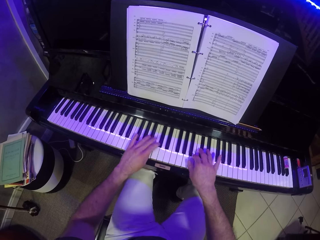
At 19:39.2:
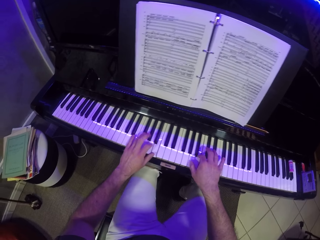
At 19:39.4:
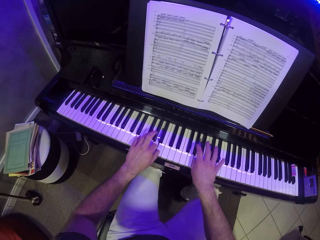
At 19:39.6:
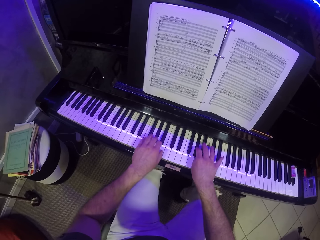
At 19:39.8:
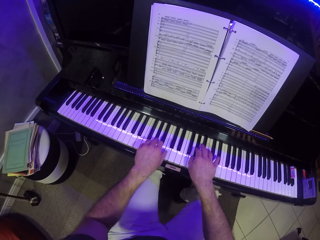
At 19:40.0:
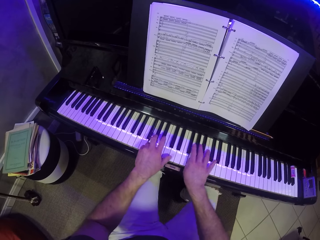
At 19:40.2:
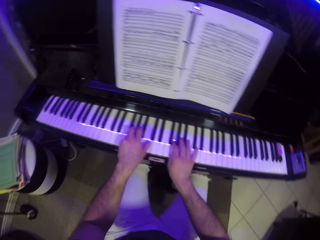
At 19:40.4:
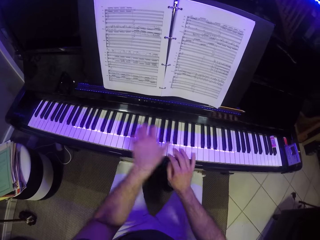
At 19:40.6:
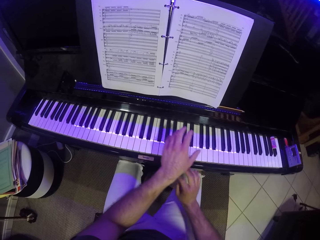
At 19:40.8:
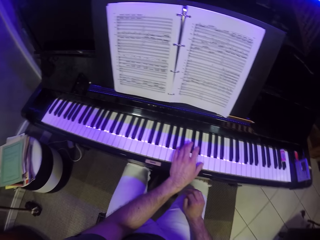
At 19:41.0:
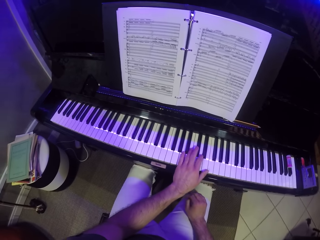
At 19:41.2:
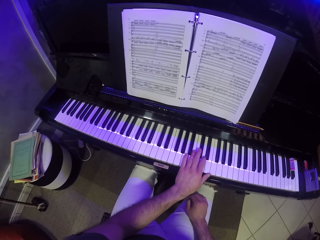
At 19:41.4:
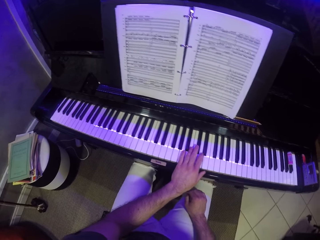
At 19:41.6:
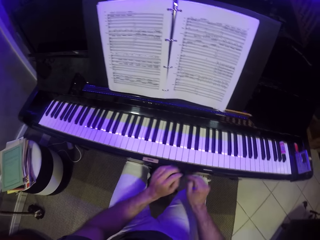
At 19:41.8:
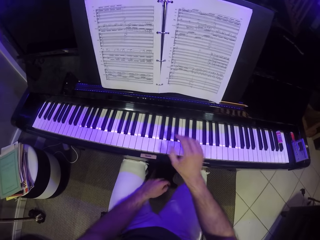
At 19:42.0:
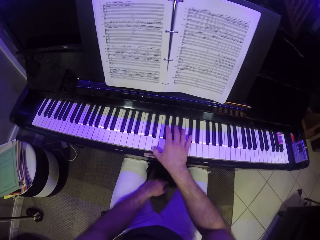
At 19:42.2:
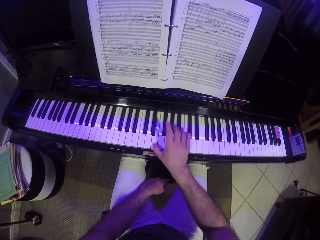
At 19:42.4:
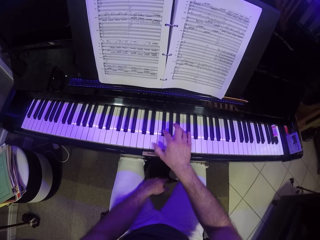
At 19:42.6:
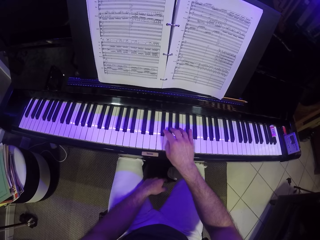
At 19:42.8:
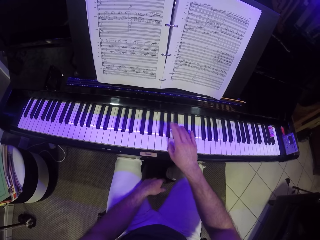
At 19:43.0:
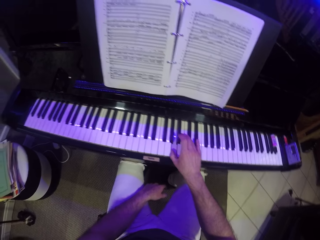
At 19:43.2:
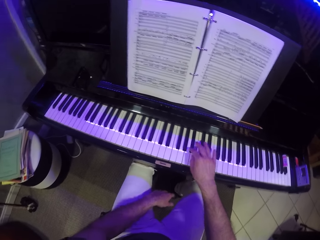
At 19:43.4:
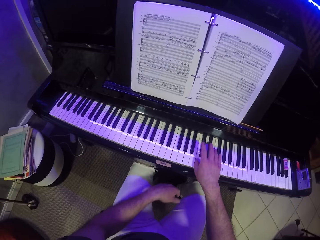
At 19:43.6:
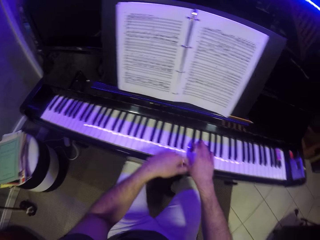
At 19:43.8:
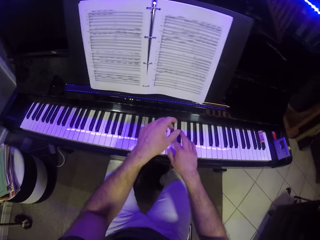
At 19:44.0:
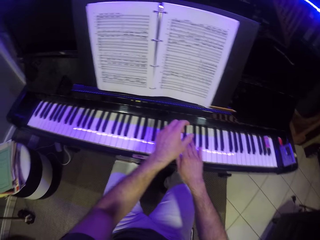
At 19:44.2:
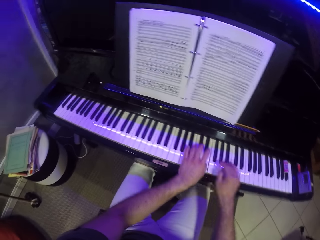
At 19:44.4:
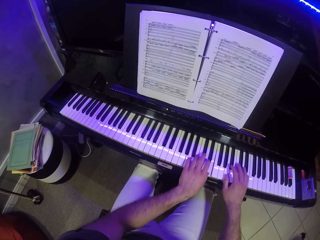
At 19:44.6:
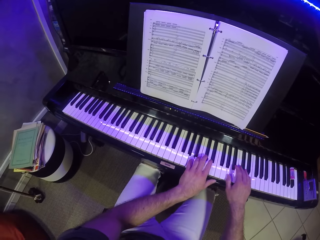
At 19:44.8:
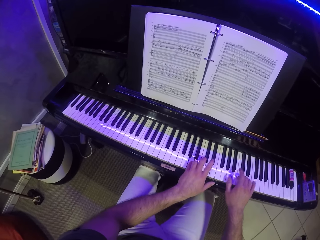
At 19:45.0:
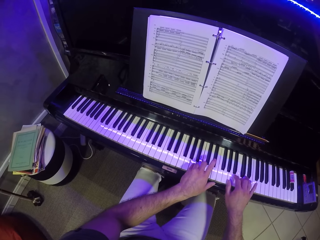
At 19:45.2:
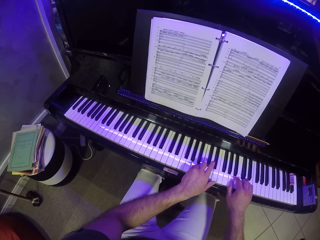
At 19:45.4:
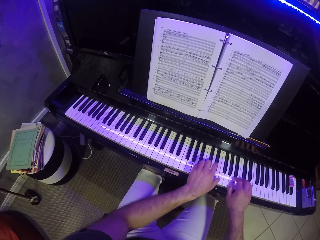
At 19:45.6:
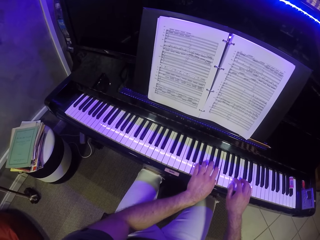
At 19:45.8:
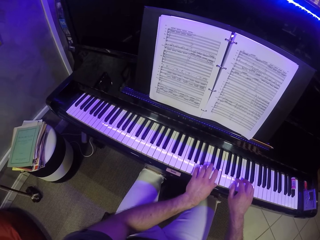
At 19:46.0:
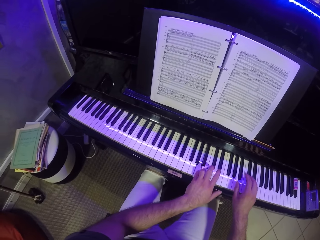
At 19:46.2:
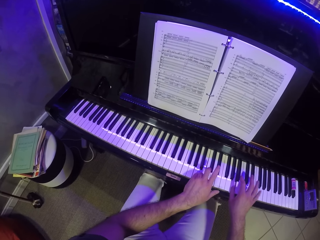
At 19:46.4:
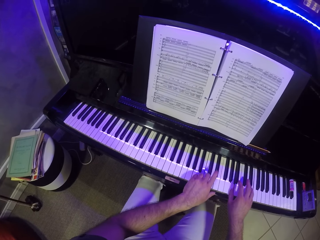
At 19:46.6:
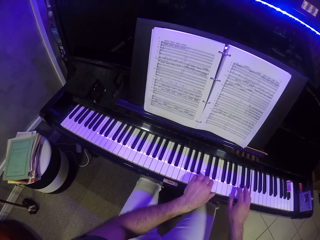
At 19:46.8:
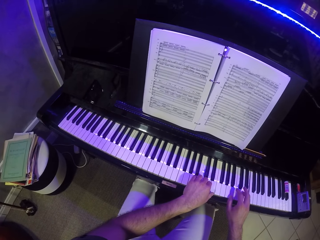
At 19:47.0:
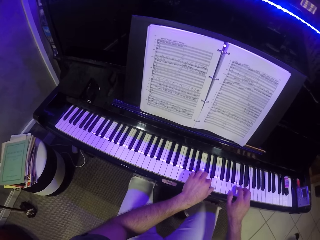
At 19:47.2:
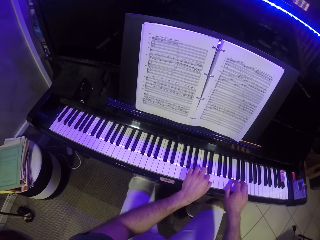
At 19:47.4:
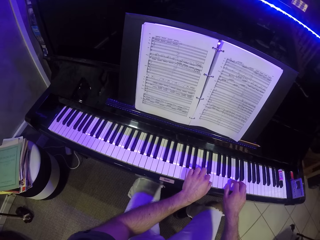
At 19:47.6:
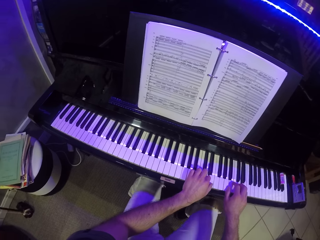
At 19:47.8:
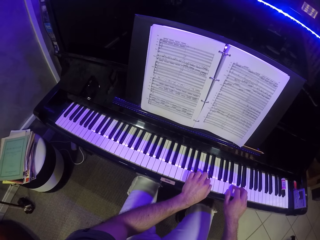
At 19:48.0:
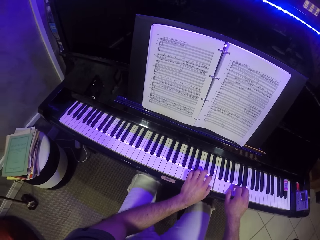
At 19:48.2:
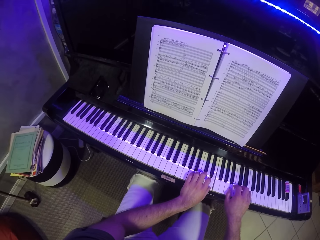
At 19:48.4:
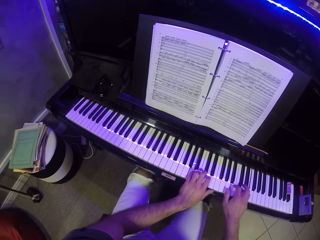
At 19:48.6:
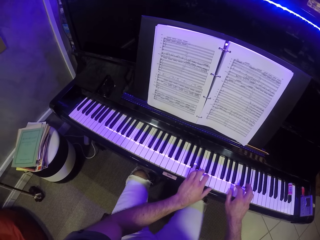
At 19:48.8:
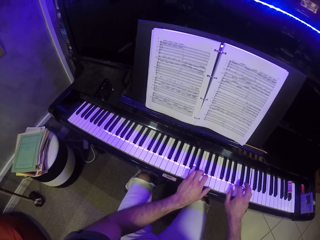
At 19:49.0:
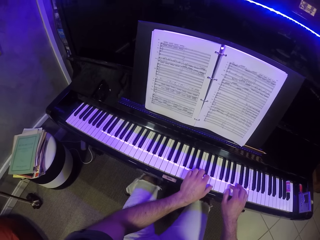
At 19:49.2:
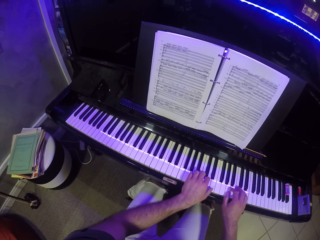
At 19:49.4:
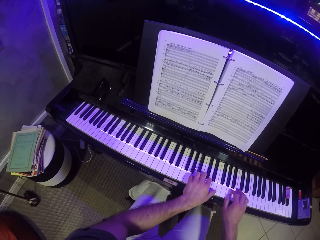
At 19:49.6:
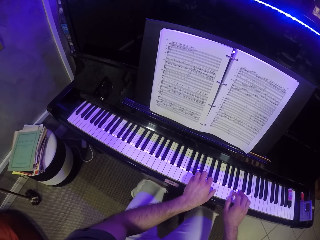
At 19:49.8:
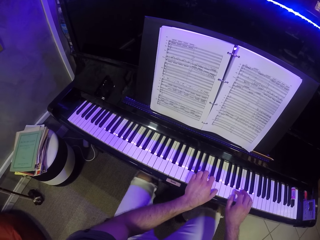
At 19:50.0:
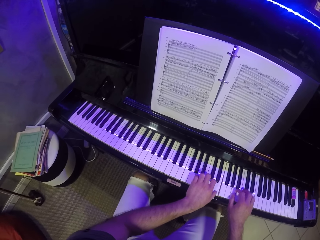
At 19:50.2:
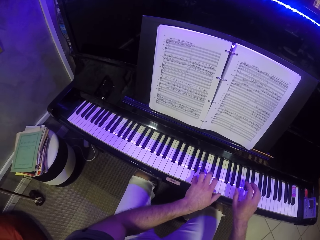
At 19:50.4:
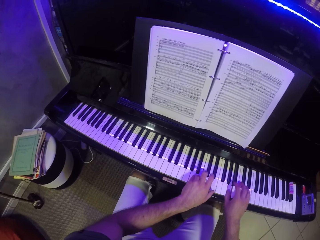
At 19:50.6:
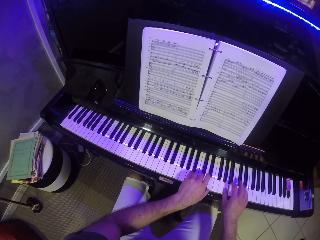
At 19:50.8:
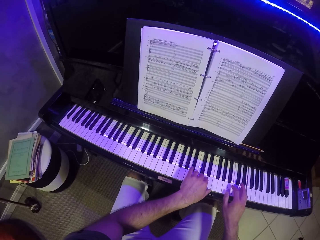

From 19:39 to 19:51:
The camera wearer plays the piano with his right hand. He plays the piano with both hands.

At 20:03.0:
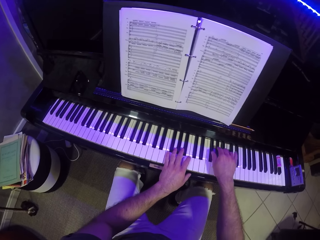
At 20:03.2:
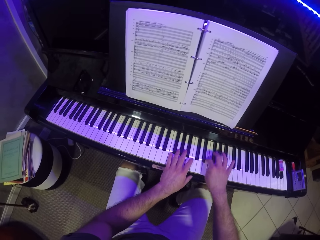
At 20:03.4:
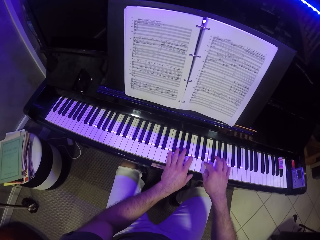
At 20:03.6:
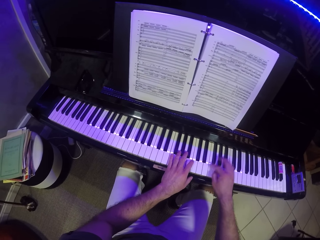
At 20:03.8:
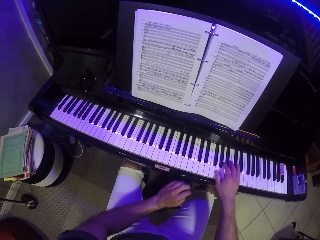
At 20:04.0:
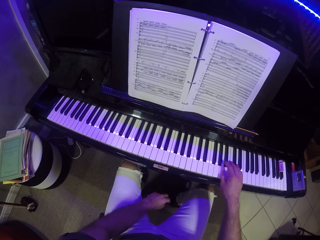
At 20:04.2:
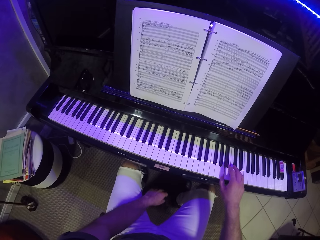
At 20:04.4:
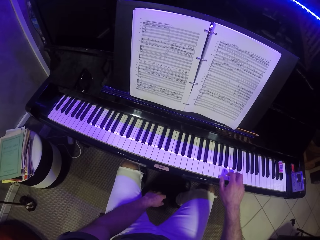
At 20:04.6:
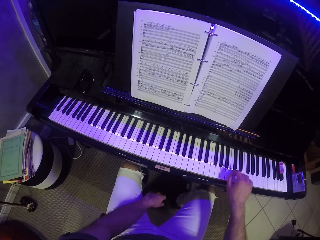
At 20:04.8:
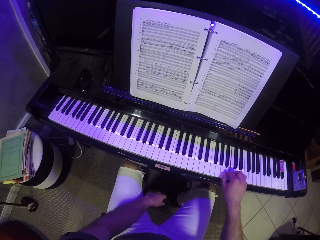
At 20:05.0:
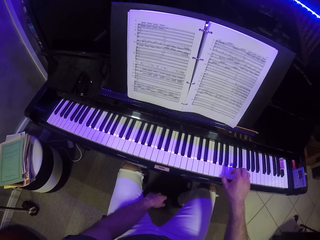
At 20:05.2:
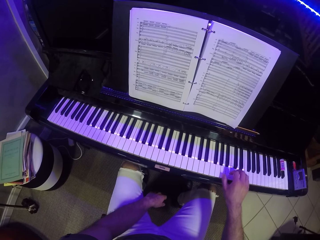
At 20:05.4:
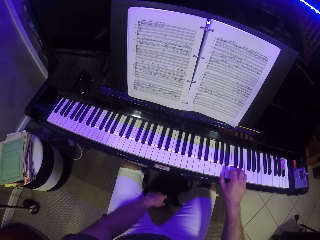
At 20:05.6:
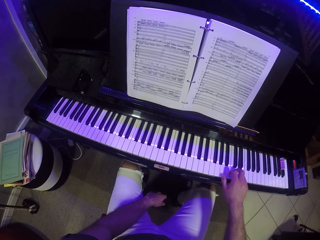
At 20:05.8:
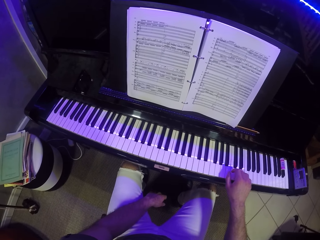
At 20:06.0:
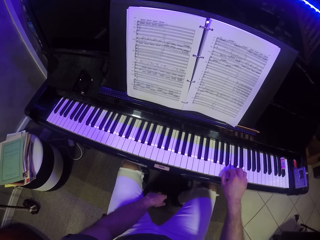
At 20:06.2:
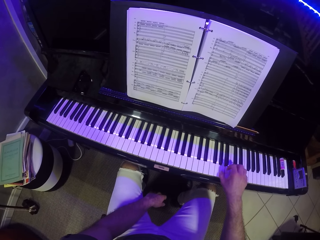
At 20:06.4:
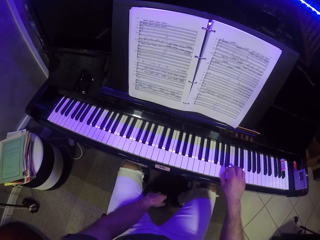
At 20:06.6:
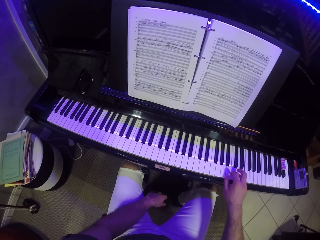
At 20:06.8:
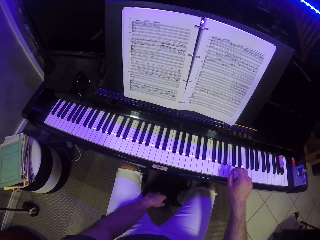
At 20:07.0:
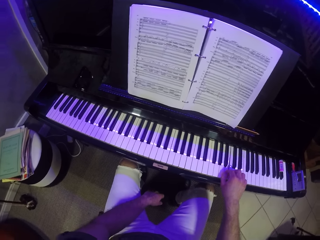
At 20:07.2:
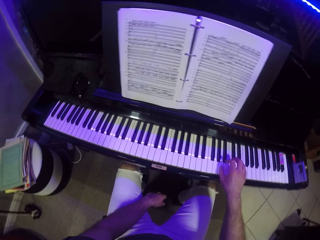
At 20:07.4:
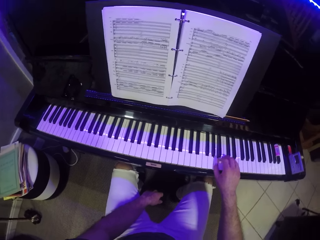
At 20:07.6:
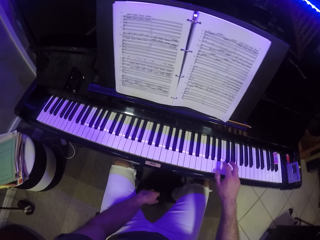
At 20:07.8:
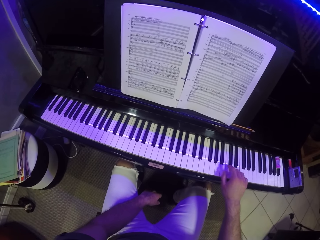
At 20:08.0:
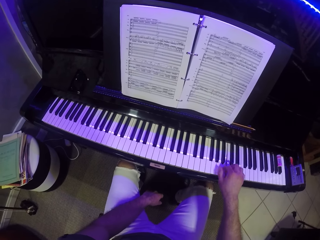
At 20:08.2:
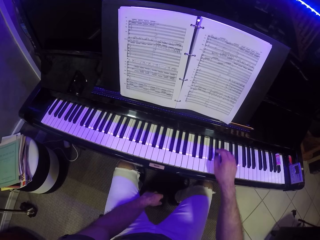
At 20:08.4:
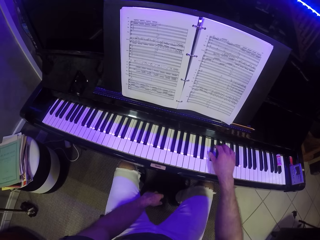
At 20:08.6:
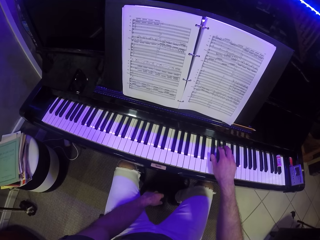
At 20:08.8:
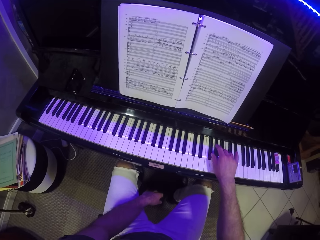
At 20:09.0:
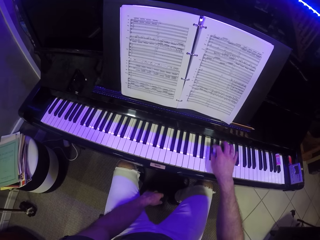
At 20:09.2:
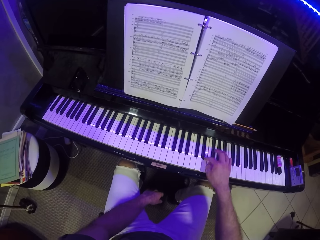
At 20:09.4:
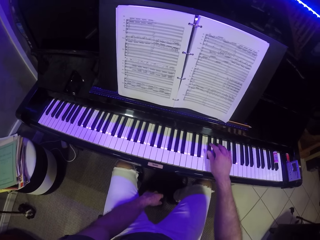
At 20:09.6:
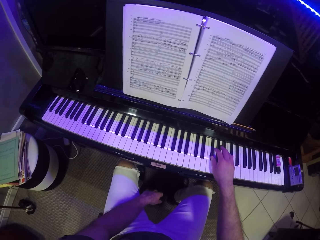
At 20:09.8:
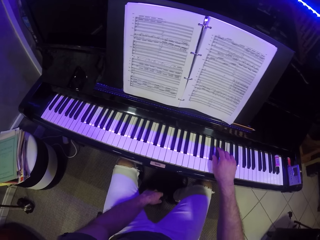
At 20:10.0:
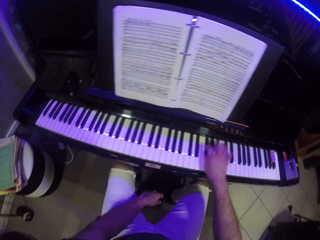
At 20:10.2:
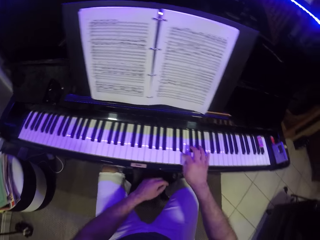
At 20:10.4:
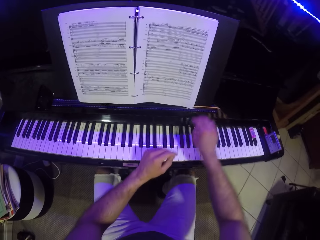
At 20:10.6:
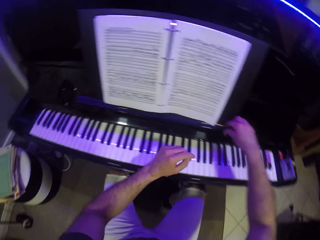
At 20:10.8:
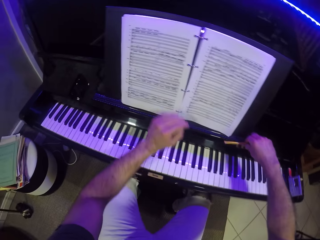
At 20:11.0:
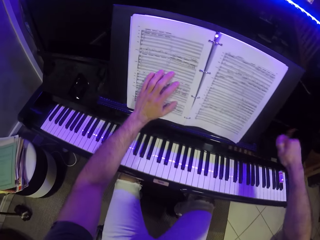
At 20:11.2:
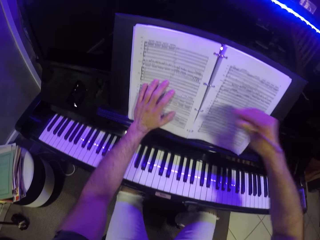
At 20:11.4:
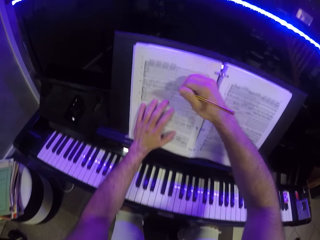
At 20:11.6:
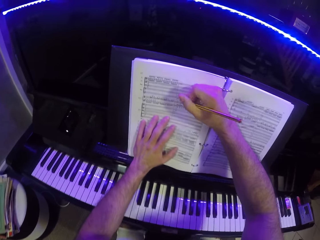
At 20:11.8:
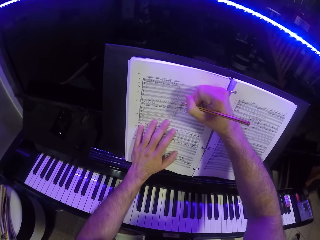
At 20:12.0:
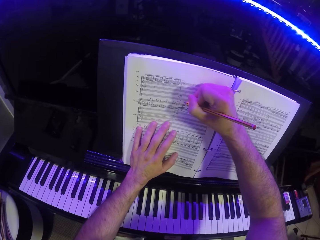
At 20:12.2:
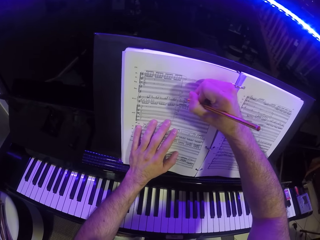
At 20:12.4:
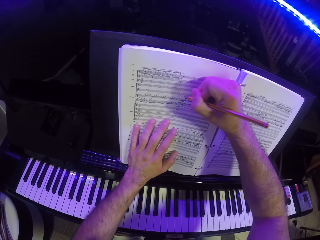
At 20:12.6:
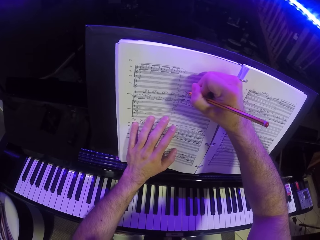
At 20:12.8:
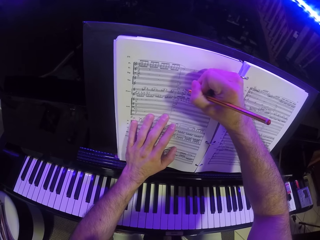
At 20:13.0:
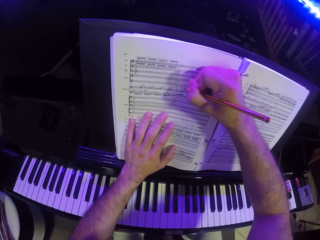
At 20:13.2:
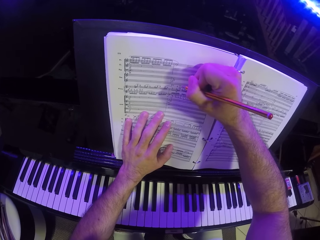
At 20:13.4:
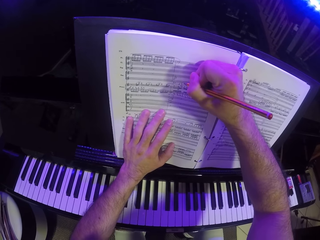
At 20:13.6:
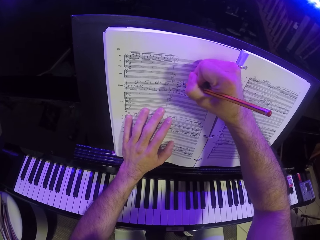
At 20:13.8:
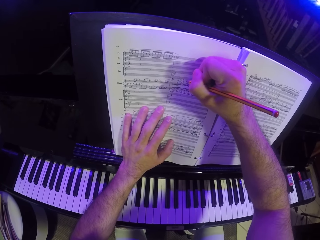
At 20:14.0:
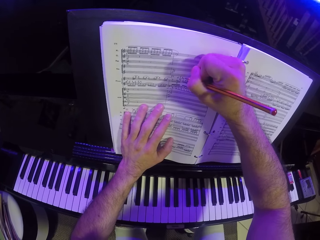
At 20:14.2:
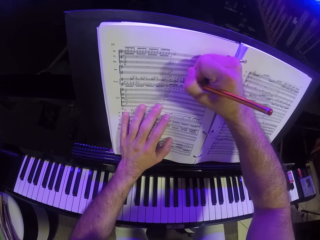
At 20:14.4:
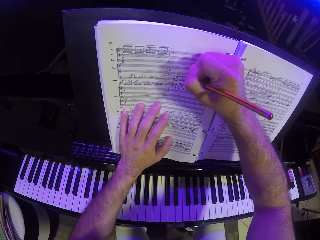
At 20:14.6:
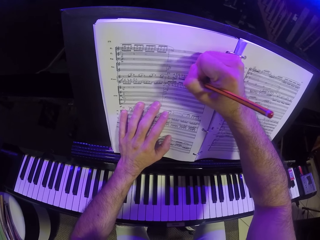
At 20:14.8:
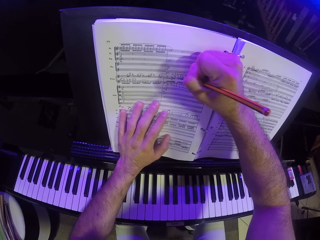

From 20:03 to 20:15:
The camera wearer plays the piano with his right hand. He picks up a pencil on the piano with his right hand. He writes on the music notes book with the pencil in his right hand.
